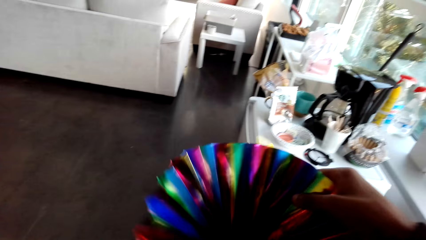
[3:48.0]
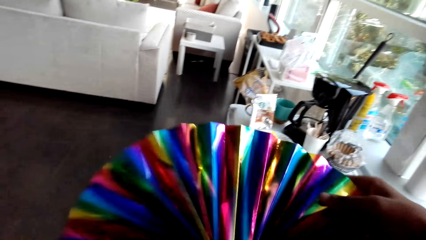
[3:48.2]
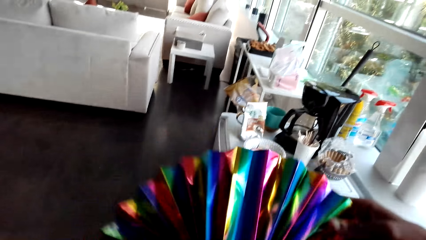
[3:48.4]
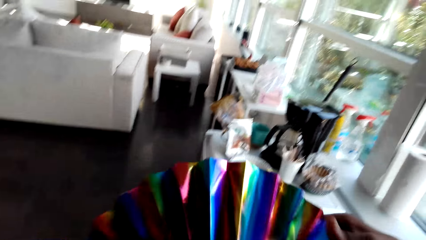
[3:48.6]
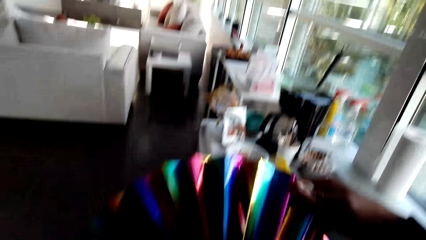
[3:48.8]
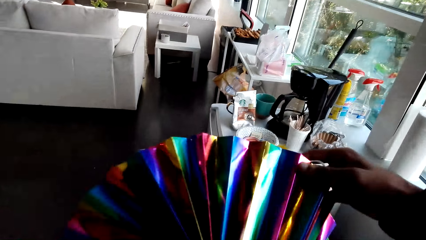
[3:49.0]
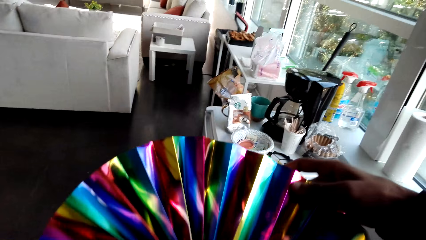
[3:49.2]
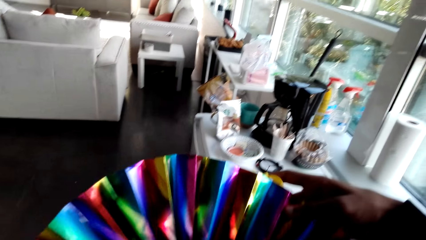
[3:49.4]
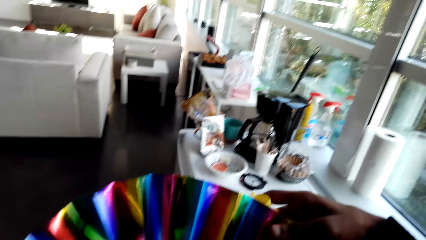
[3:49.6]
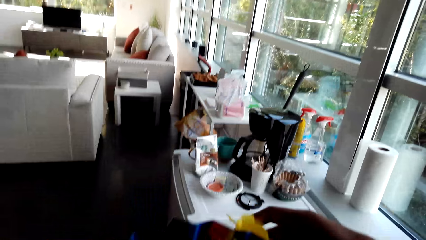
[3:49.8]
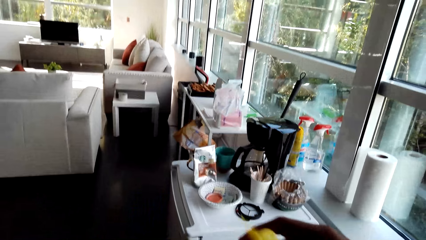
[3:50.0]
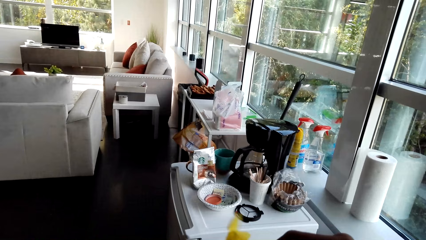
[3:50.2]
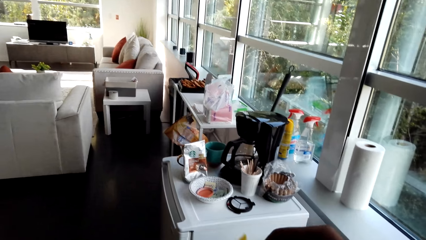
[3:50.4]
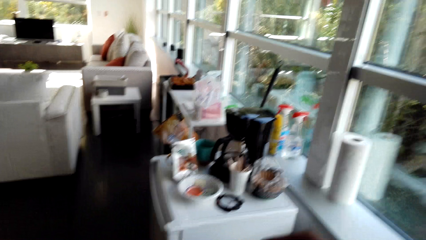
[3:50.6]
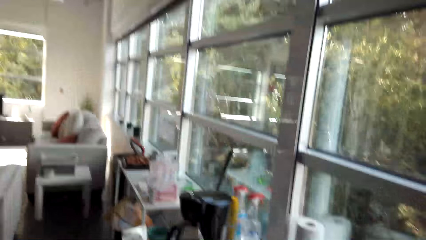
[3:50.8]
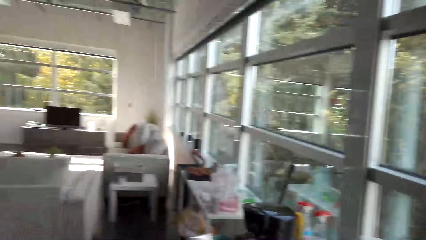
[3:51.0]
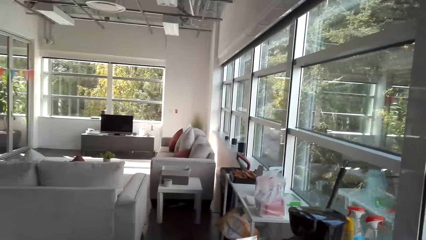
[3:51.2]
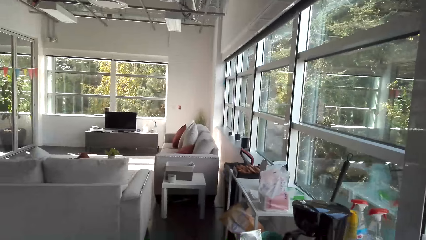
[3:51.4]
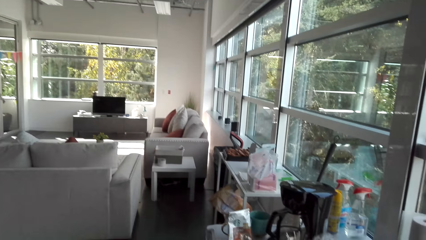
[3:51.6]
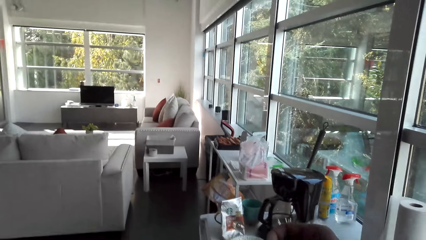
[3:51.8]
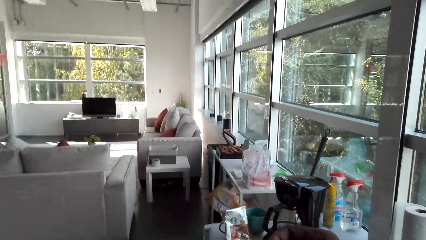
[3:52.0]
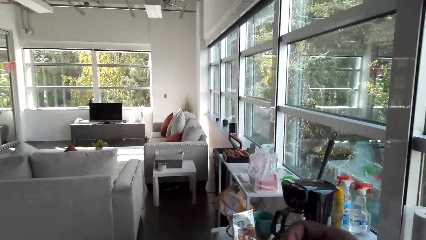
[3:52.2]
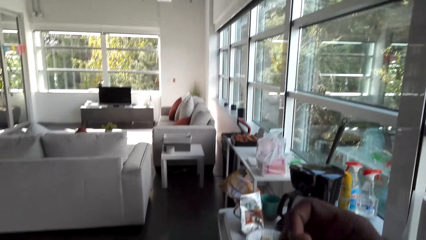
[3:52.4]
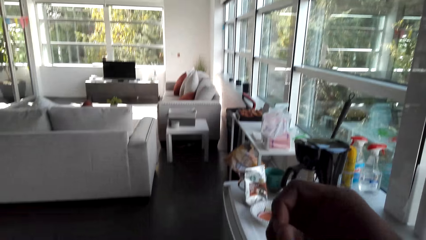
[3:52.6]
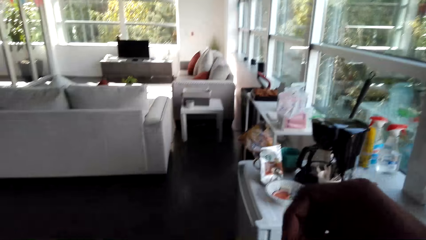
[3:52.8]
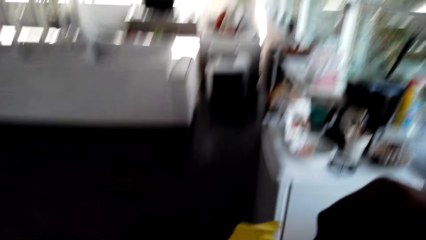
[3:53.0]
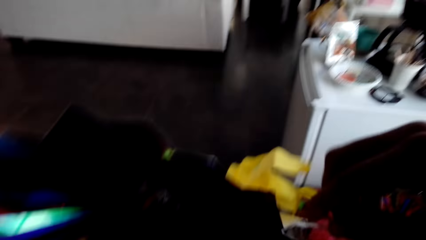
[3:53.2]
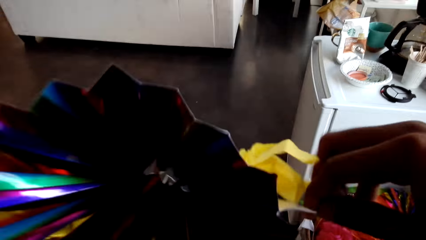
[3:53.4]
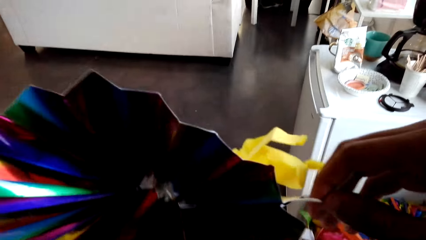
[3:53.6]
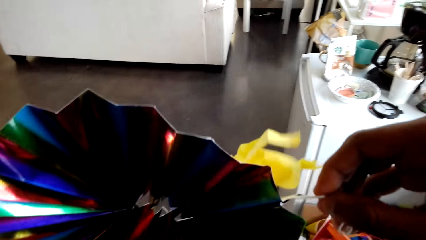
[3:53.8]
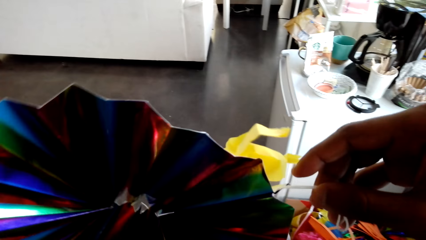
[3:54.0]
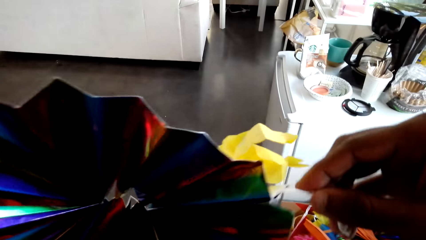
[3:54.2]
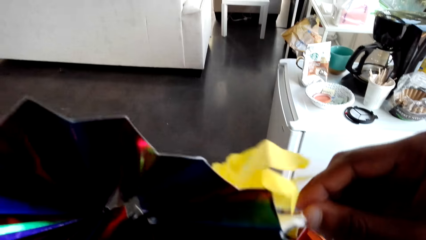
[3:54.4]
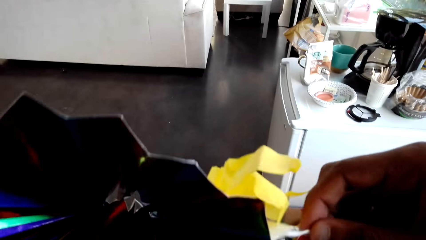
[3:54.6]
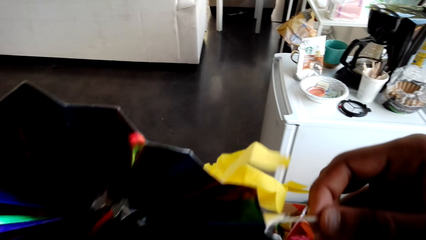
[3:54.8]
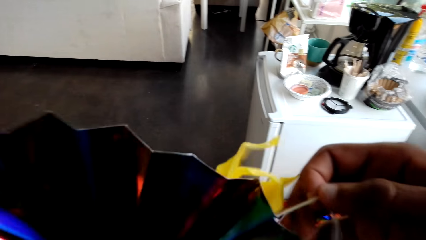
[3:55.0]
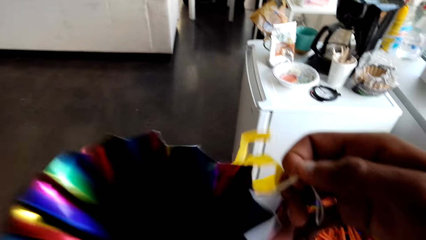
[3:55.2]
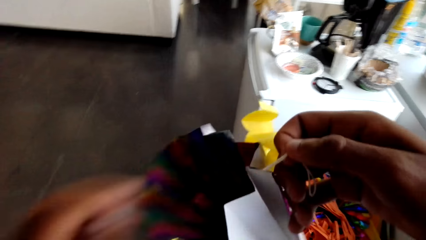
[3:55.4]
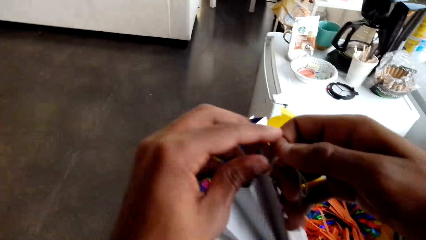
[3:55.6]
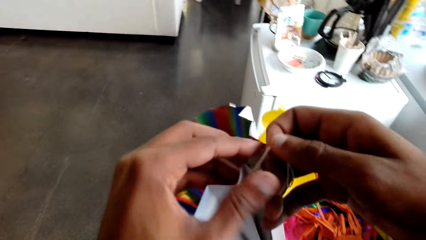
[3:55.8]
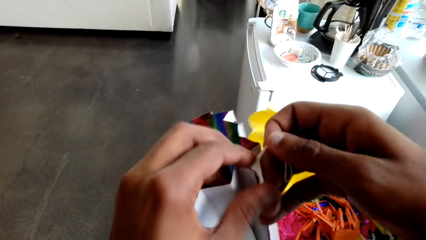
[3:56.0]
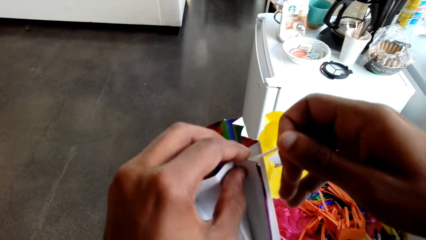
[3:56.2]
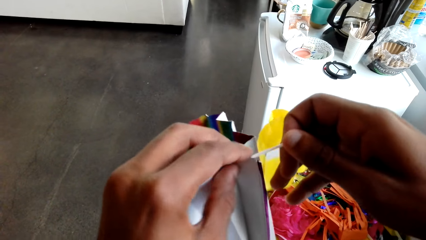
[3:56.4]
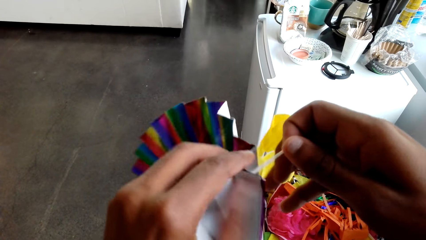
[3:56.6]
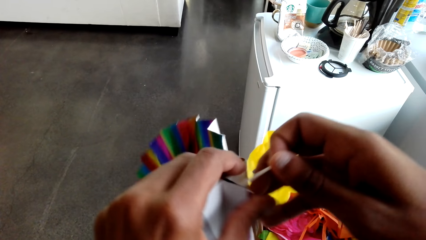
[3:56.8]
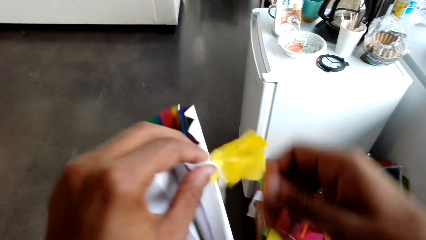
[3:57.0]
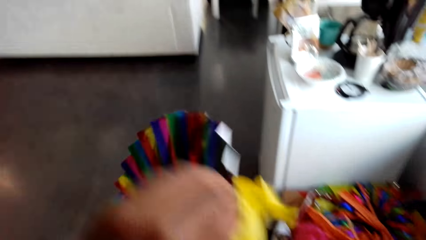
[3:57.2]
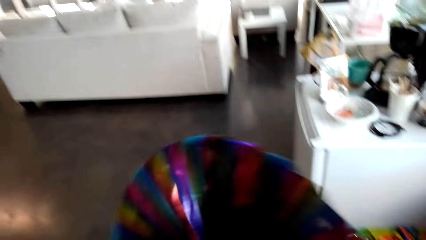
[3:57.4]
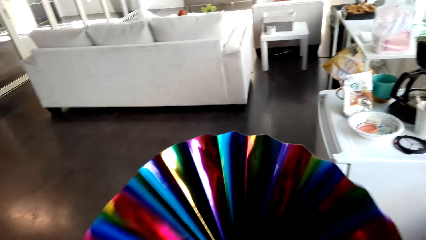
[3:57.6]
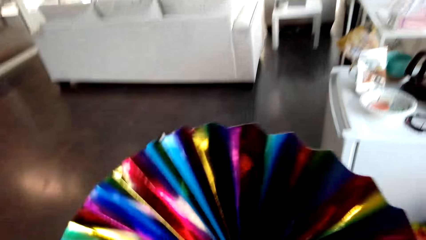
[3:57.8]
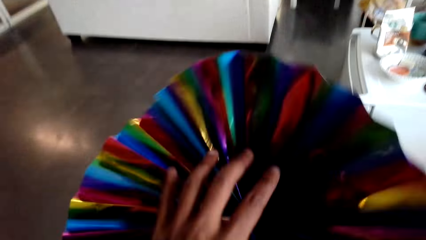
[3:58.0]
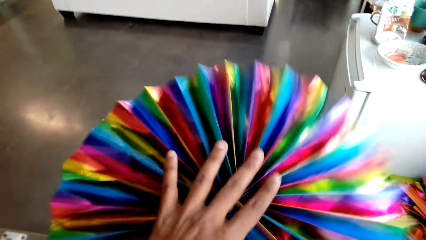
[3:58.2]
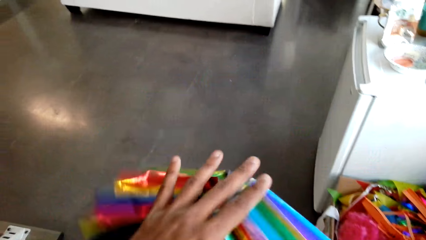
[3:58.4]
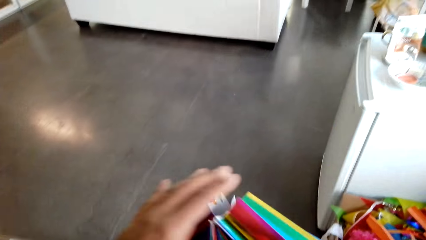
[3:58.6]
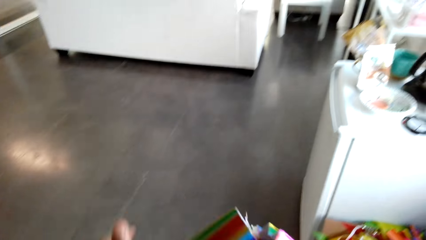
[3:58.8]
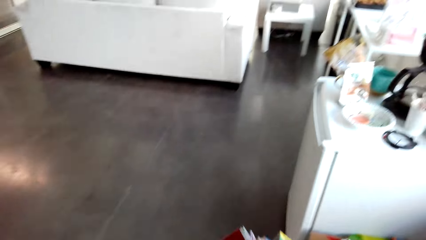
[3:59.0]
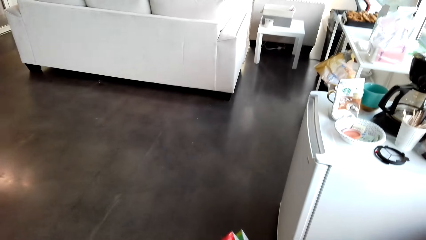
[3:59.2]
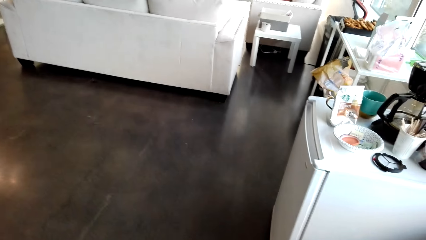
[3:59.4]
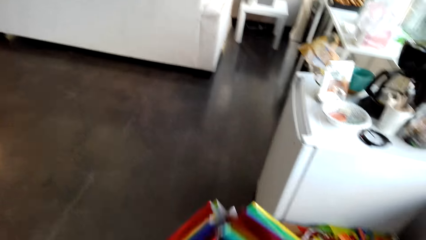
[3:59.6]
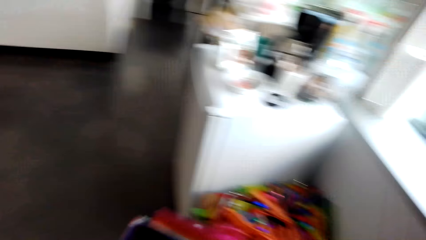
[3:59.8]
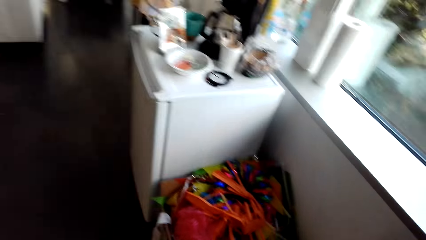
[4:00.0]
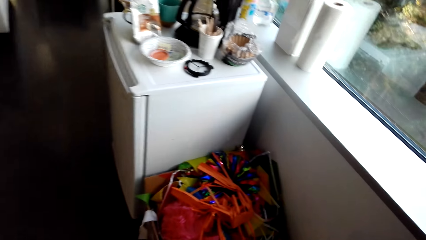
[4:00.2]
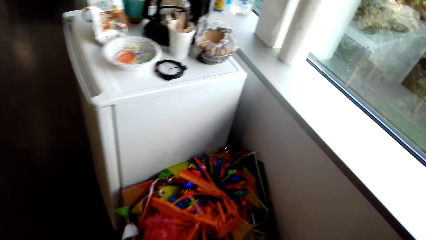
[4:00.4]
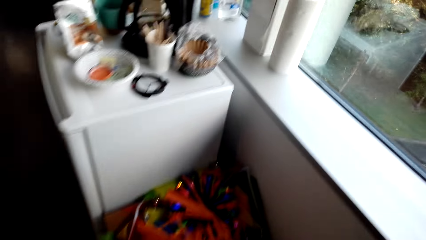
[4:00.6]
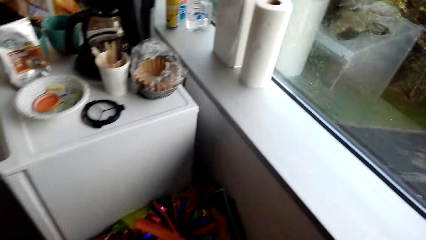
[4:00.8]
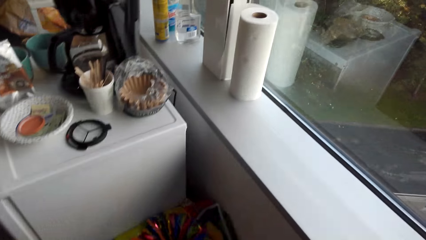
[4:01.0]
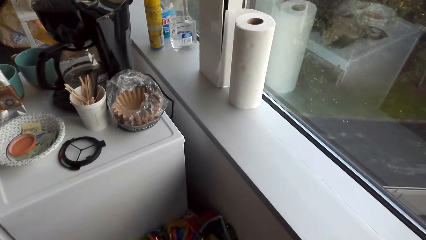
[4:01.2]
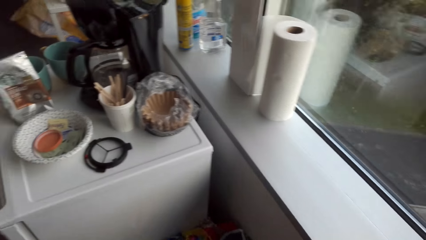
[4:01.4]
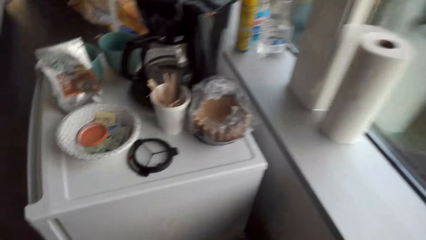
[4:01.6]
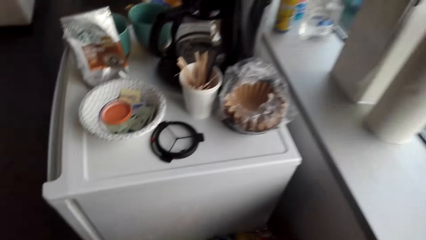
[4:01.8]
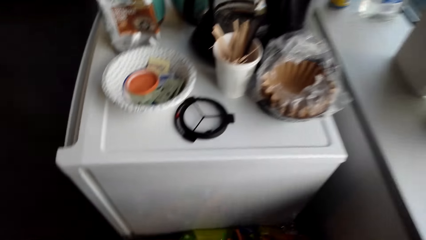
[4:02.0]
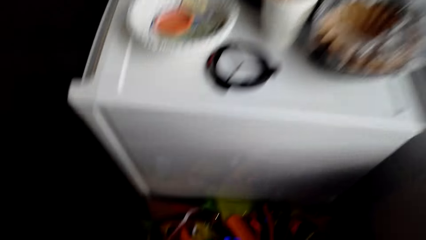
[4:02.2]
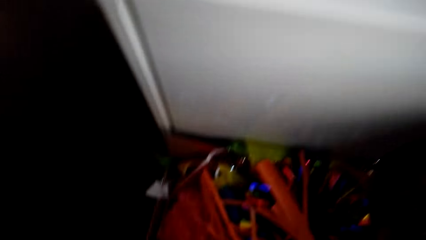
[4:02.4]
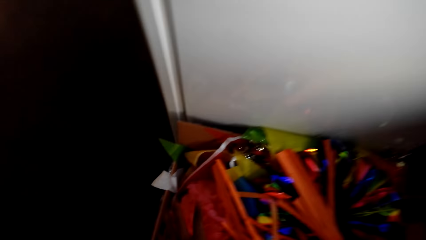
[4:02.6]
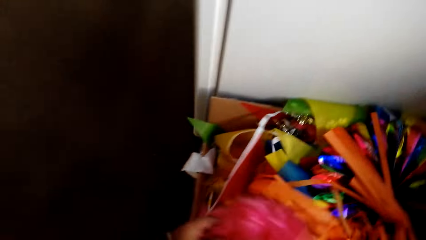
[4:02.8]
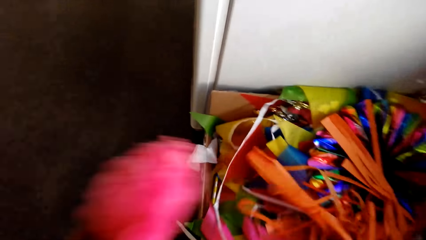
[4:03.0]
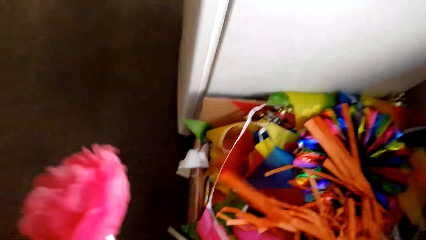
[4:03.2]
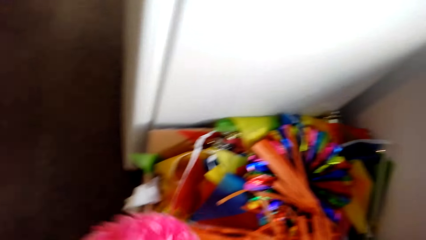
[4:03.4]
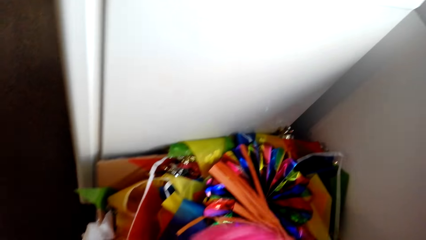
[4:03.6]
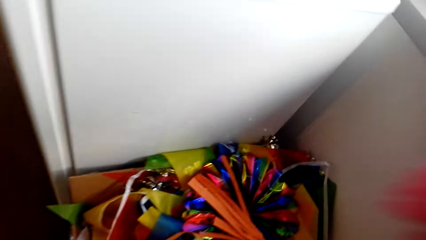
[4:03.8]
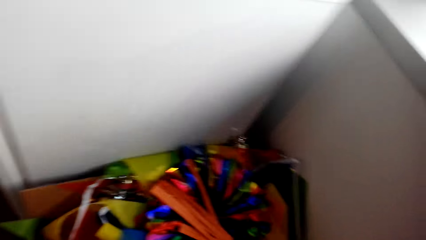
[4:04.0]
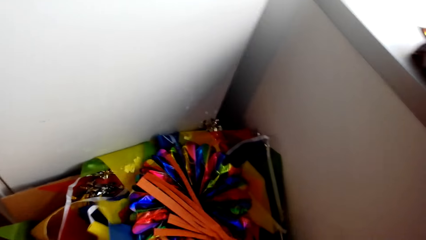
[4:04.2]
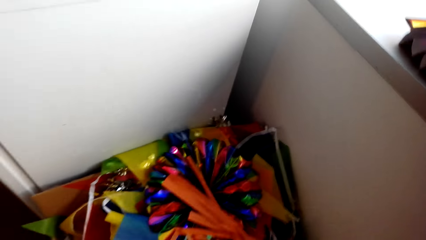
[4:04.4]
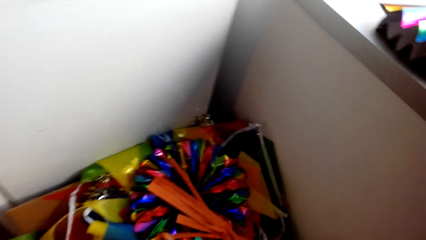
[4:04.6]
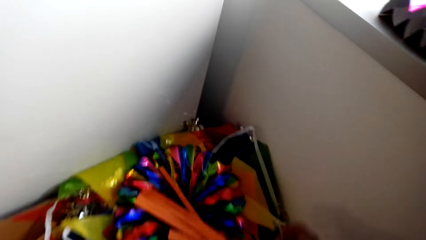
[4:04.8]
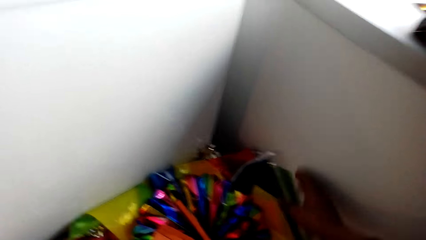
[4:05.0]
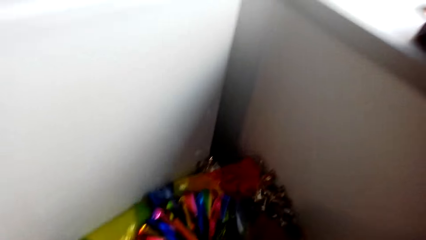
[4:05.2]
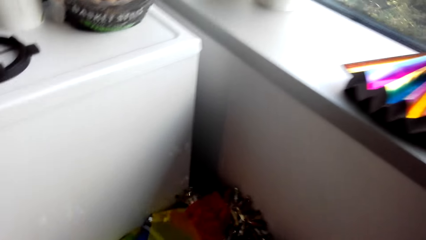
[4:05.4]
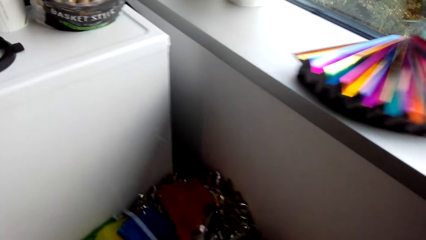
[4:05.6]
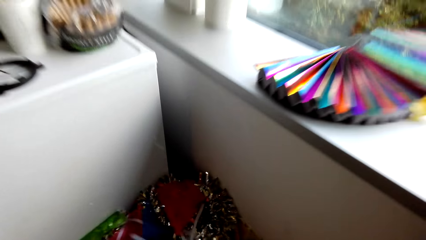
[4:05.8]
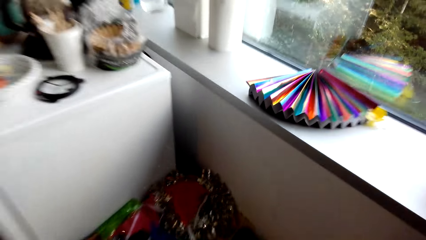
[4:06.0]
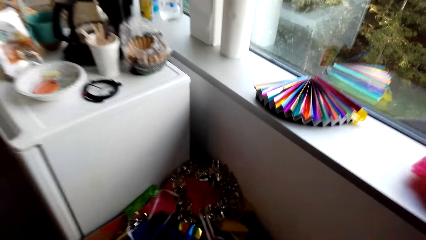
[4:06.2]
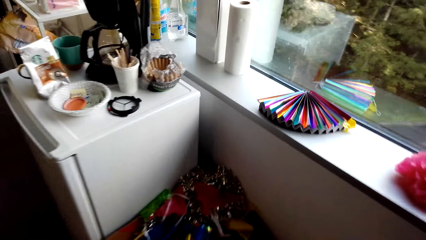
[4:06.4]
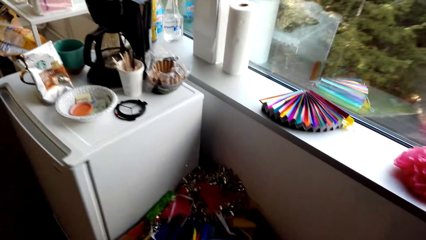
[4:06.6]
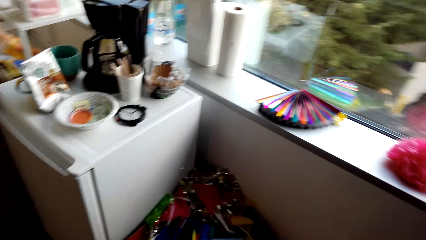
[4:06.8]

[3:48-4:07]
The camera wearer straightens the decorations. They look around. They fix the flower. They put the decorations on the table. They pick up the flower. They move the decorations.
